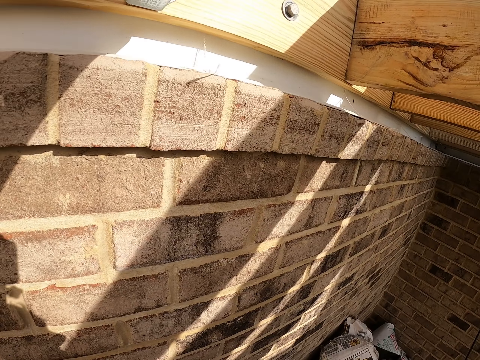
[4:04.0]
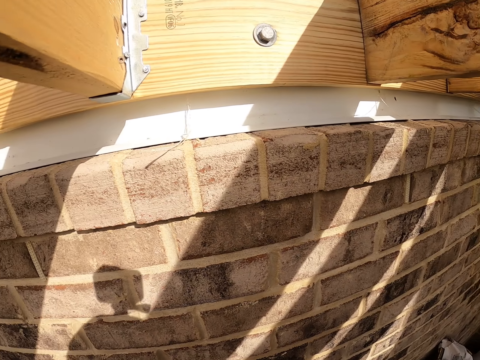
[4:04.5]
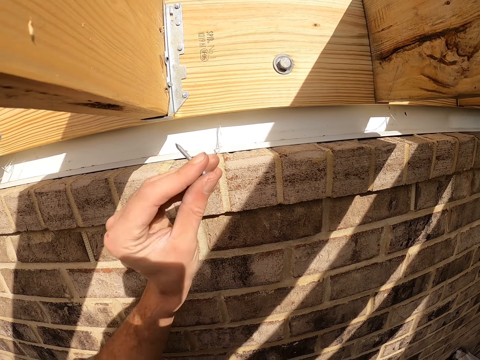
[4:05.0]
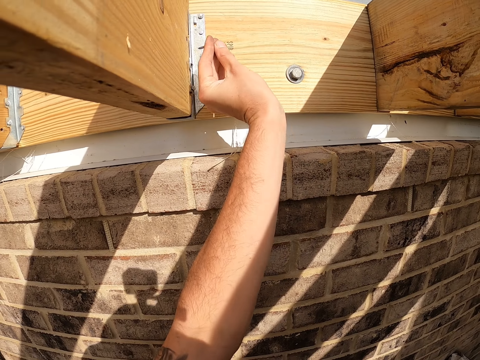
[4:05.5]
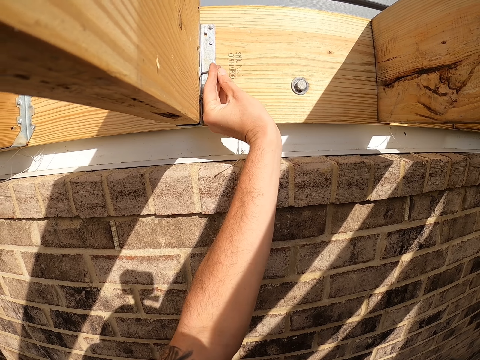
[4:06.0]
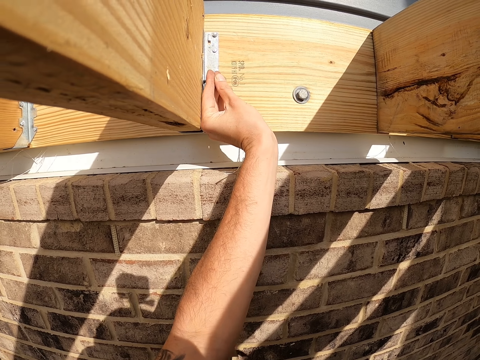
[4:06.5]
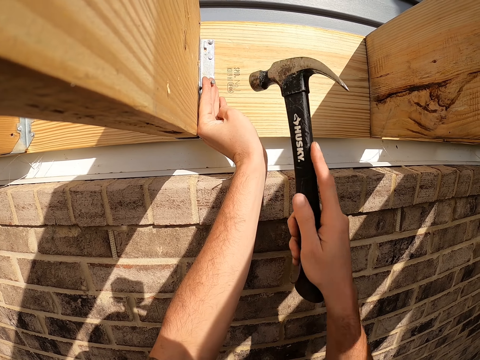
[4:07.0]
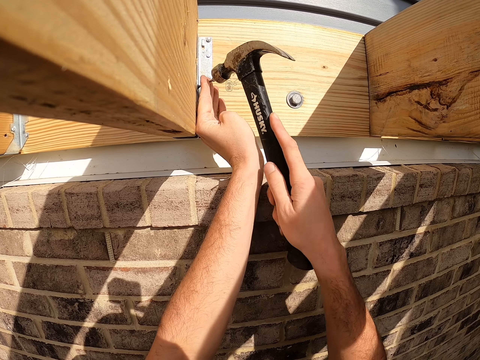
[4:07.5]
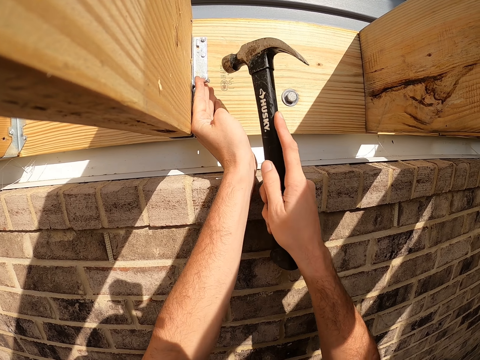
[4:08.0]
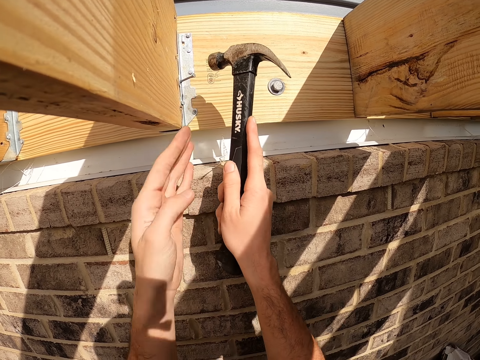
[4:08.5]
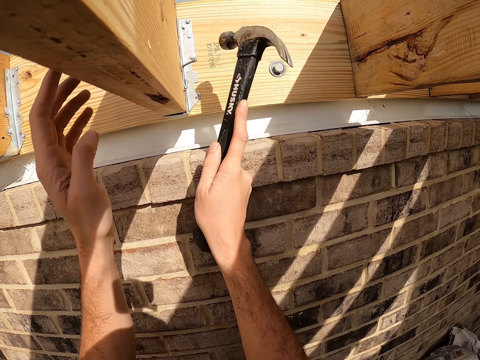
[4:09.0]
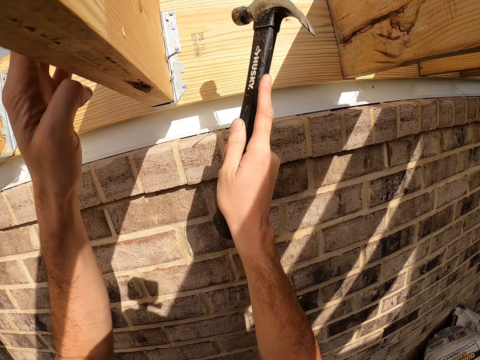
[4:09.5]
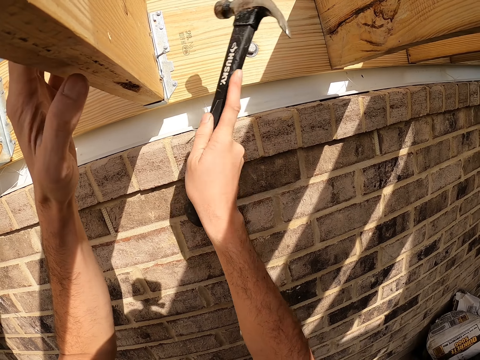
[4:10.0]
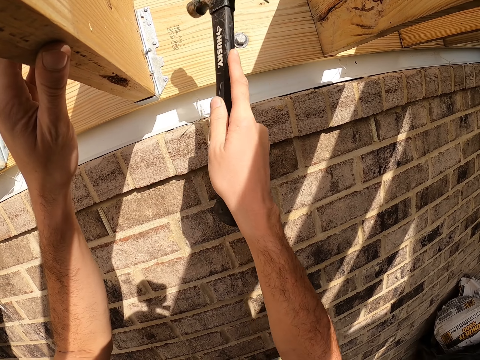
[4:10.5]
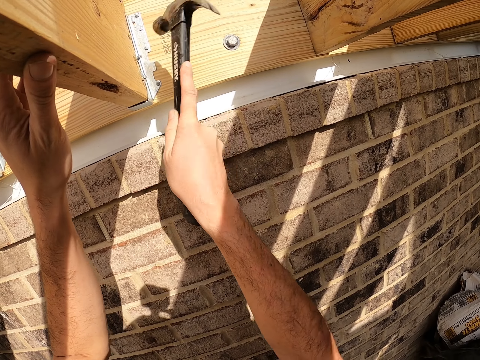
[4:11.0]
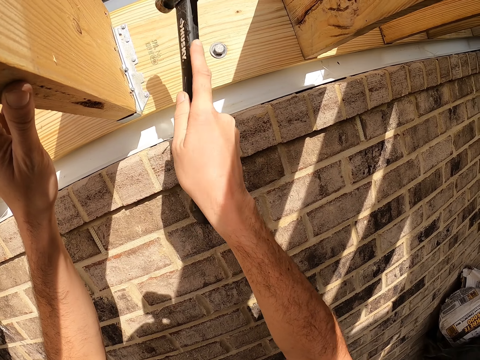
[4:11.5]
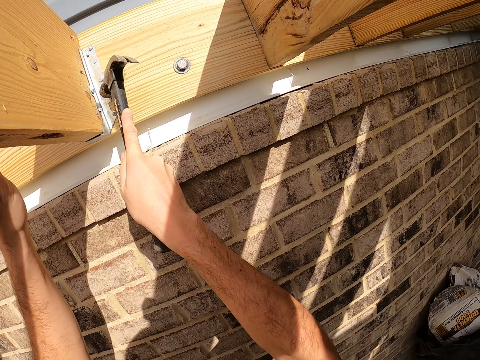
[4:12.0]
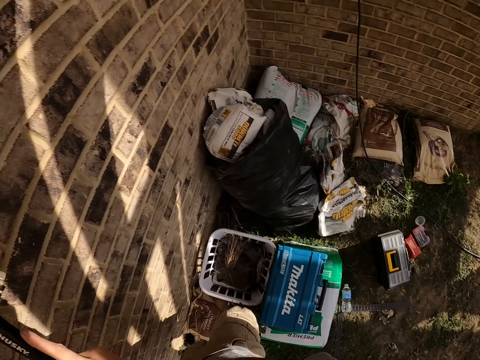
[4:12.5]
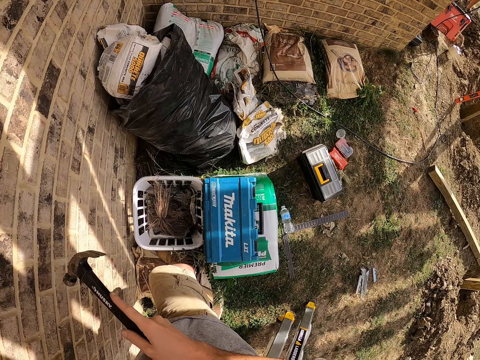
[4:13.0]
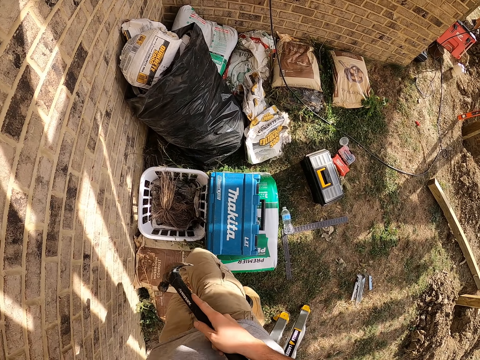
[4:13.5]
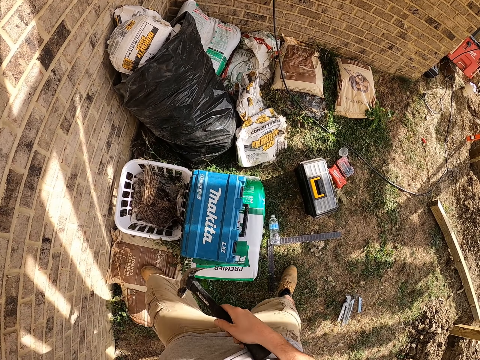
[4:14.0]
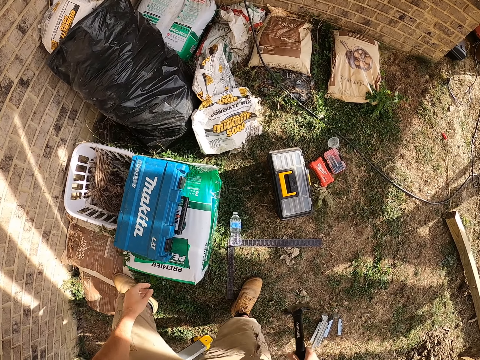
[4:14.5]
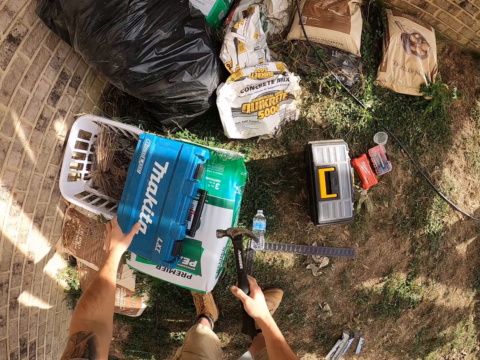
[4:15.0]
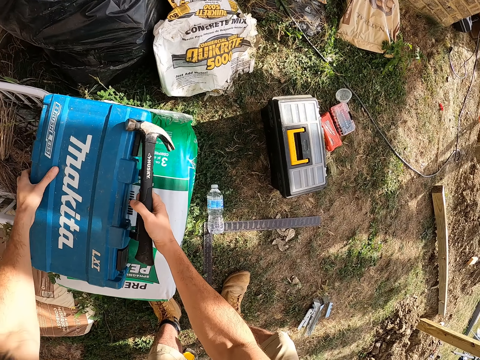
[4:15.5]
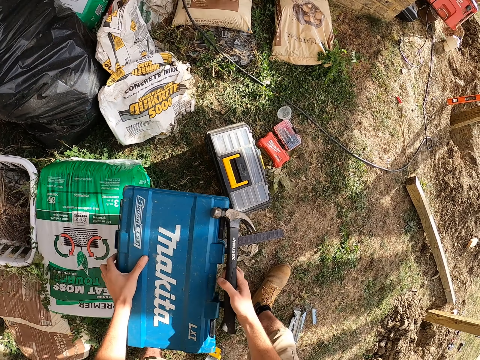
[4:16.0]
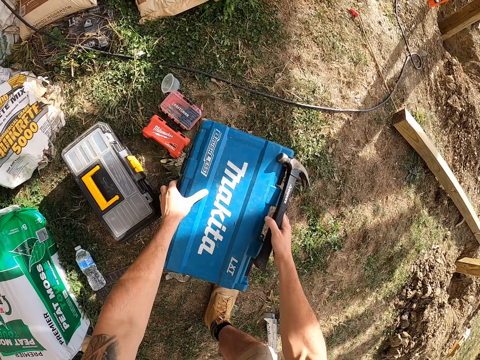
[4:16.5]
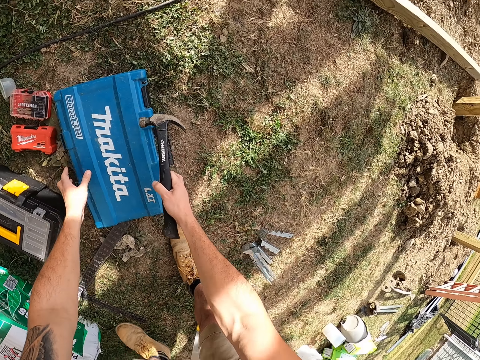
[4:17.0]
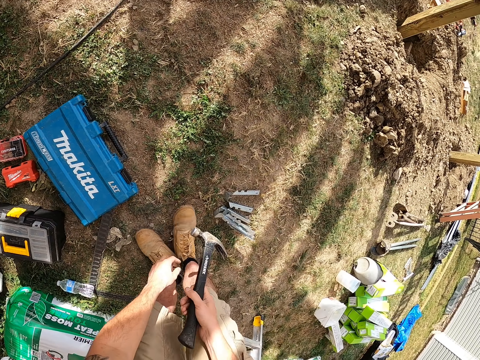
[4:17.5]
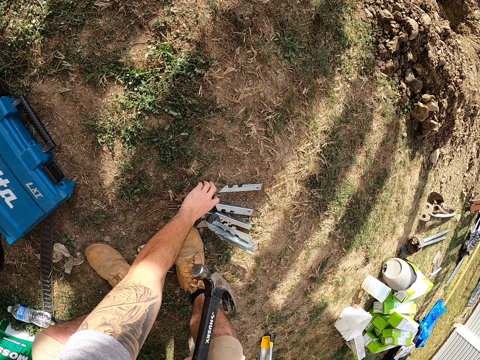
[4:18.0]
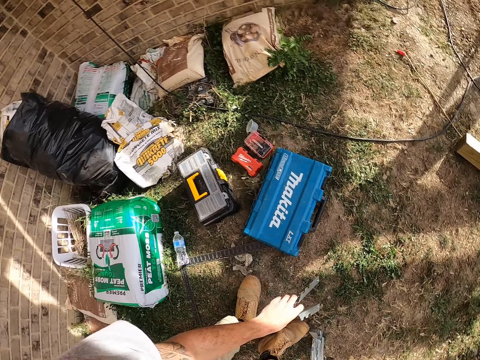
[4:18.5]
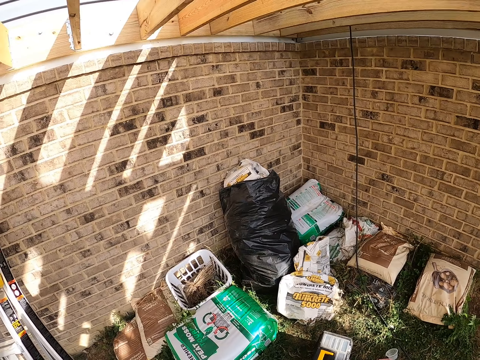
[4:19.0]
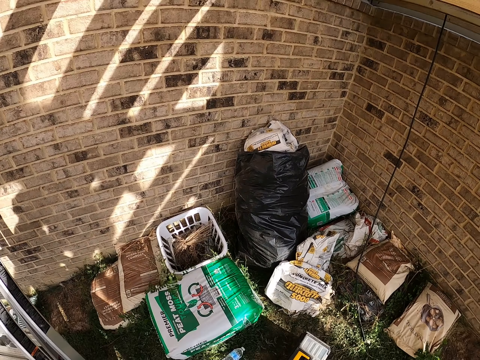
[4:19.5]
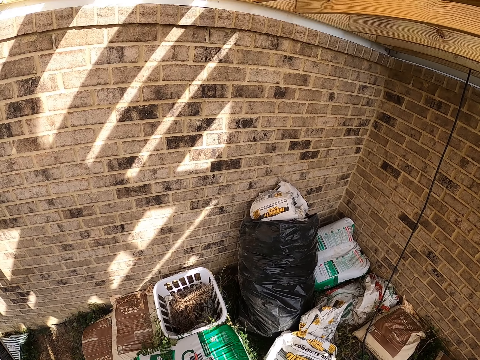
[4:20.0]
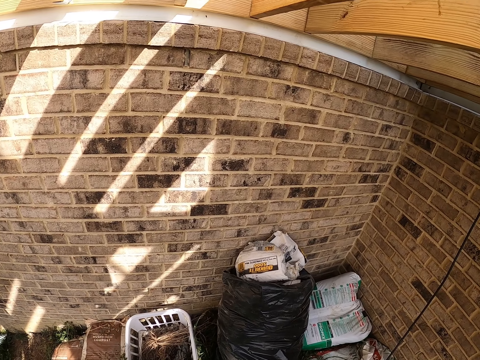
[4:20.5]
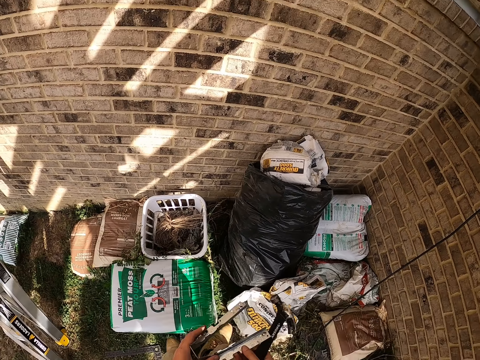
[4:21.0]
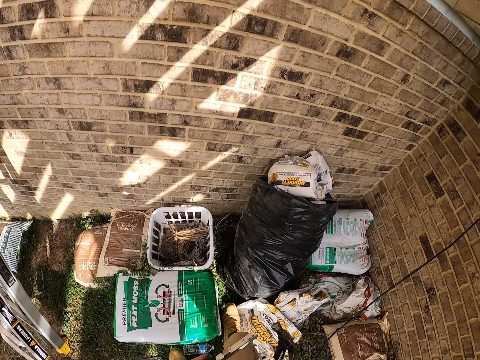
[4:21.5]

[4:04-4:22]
The camera wearer places an iron nail on the wood. They hit the iron nail. They remove the hammer from the nail and step to the ground. They pick a toolbox and put the toolbox on the ground. They pick an angle hinge. They look down.

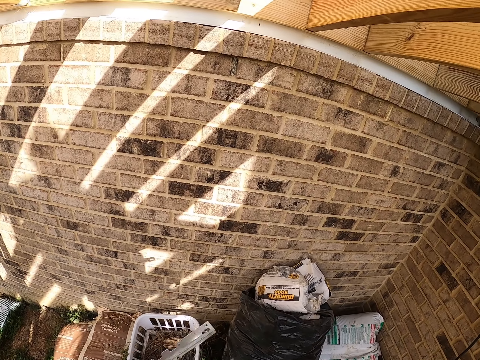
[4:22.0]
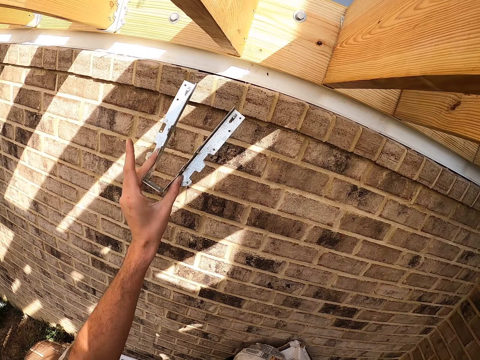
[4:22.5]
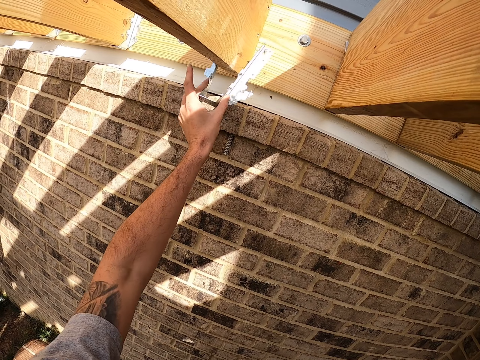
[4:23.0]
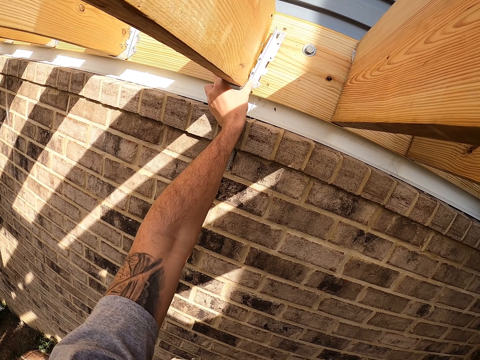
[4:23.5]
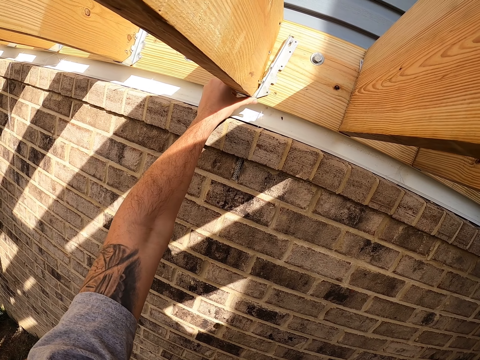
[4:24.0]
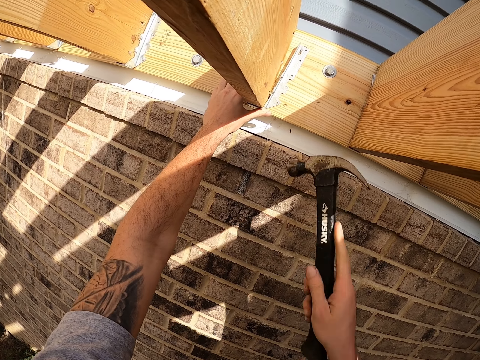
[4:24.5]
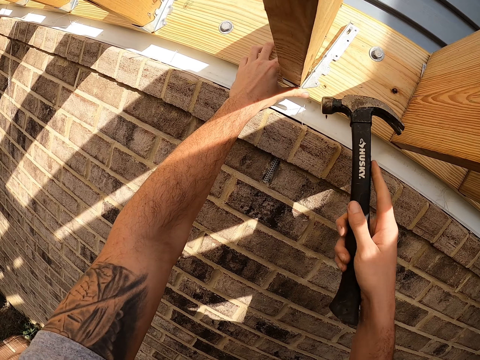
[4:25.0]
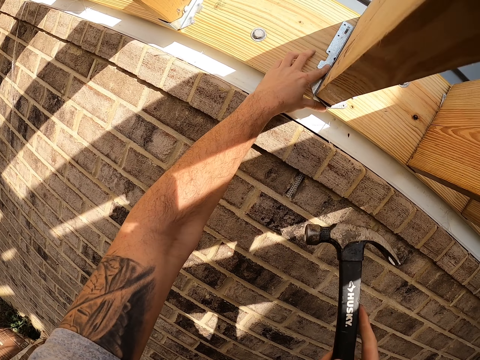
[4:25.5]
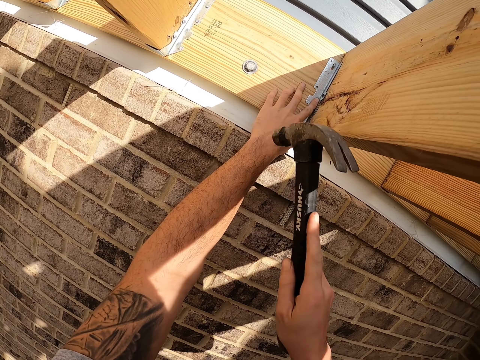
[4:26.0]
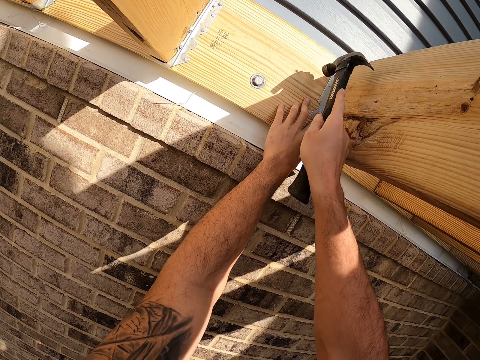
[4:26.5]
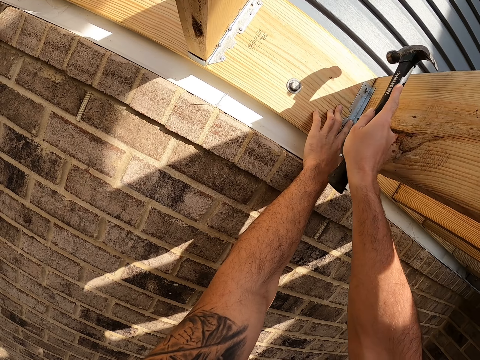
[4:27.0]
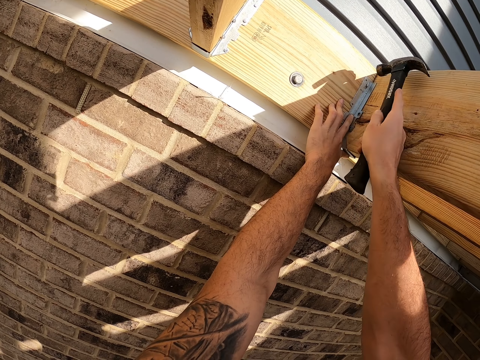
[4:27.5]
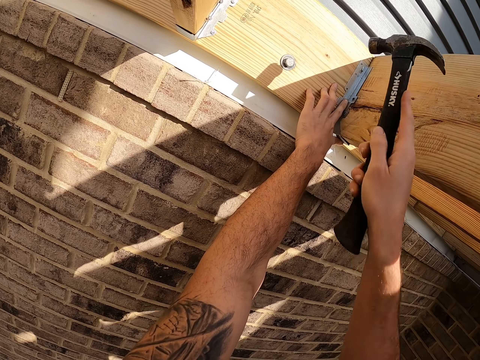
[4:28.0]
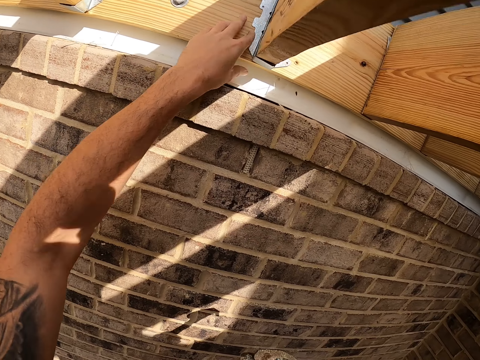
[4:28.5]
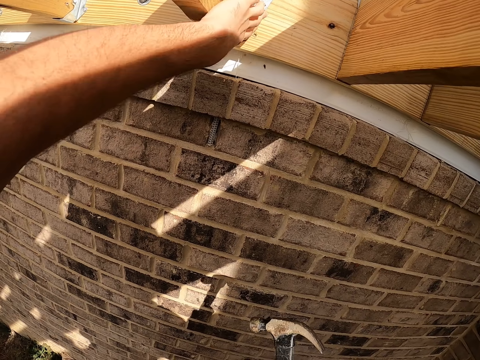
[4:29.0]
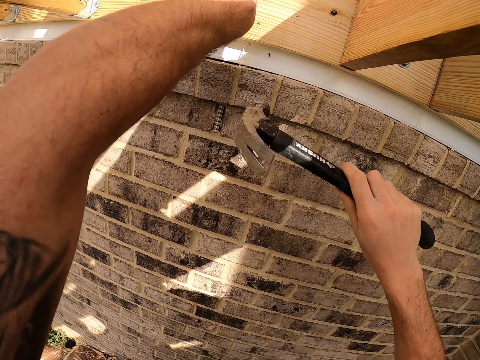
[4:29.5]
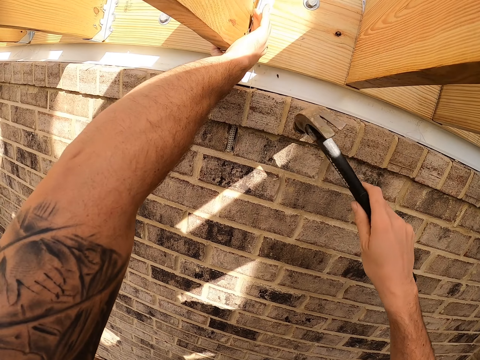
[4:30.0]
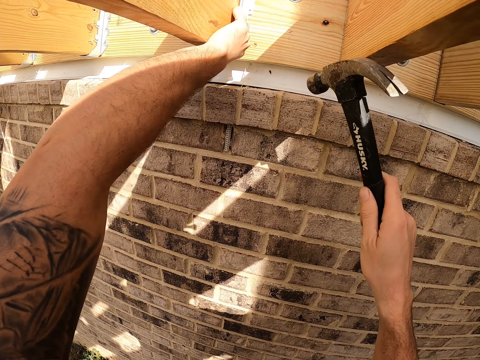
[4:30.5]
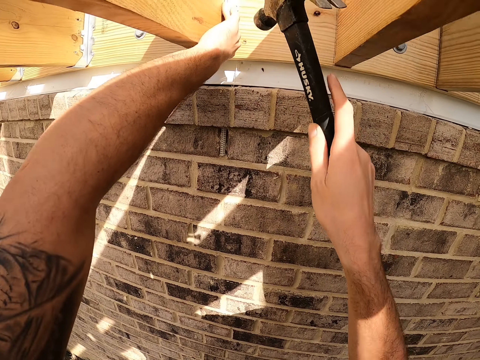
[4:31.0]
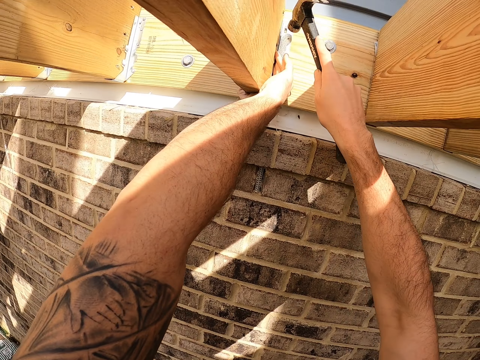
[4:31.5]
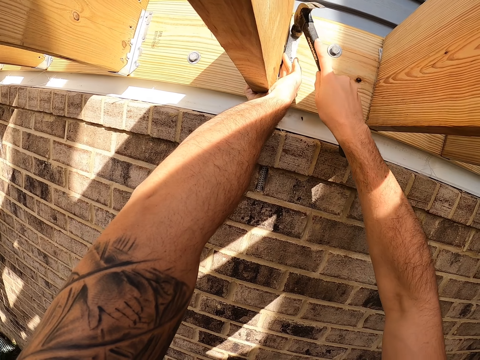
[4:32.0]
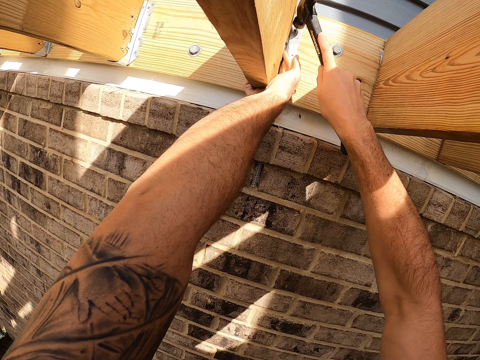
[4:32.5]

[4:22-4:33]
The camera wearer puts the angle hinge on the wood. They hit the angle hinge. They remove the hammer from the angle hinge. They hit the angle hinge.
